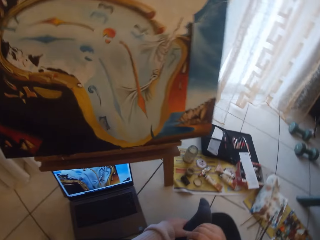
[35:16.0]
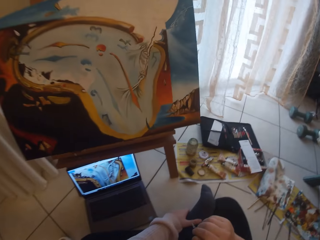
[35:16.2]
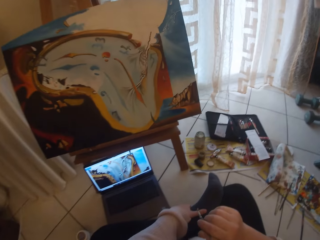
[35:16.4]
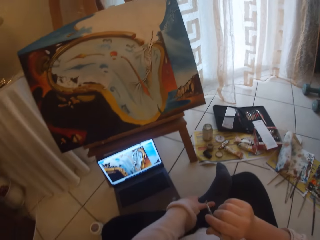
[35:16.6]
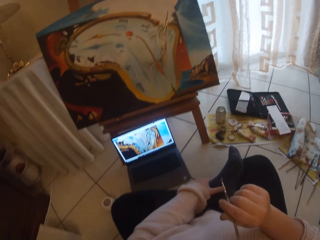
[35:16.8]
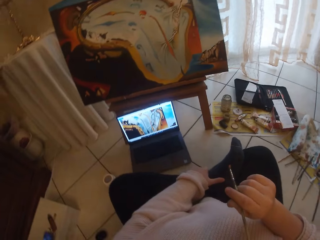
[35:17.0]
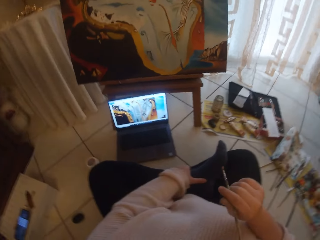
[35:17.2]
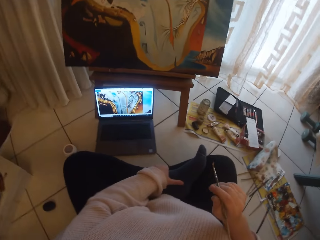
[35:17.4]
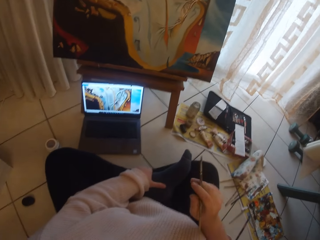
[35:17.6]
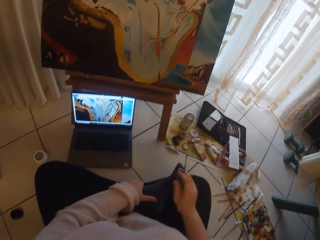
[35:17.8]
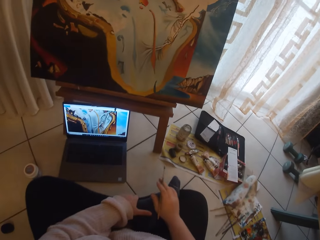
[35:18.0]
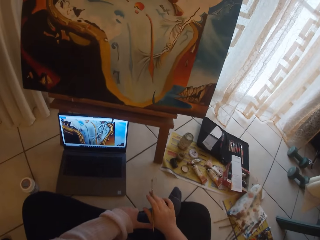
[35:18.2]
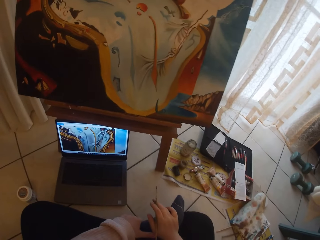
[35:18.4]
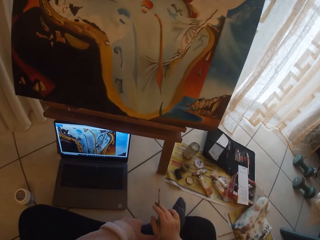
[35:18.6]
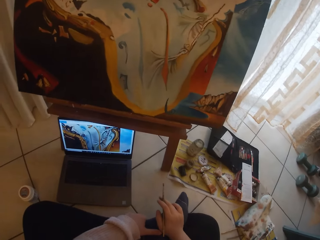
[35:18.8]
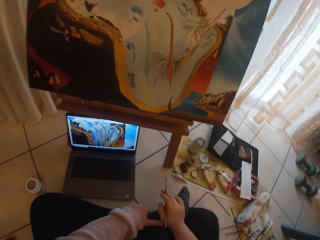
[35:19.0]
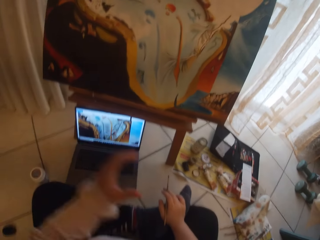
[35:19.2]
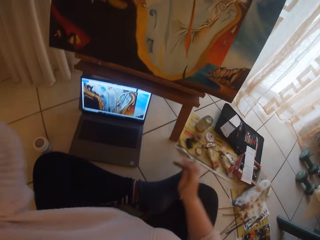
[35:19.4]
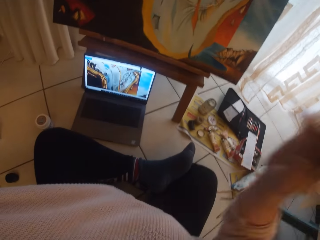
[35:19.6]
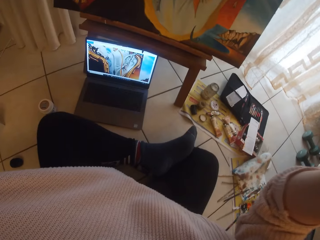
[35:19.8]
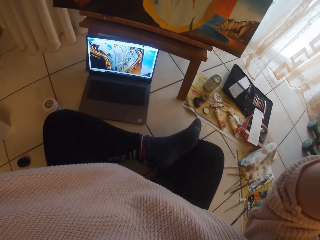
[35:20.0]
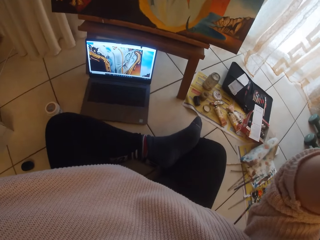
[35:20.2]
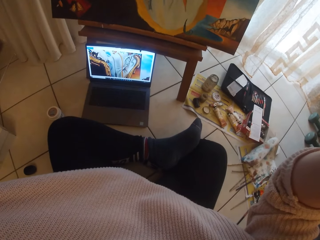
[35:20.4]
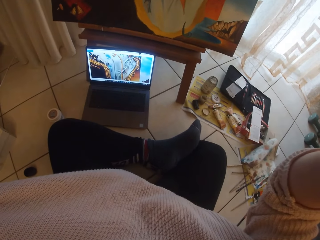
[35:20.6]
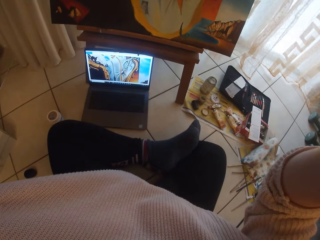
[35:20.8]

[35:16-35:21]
The camera wearer removes the brush from the painting. They lower the painting brush down. They touch the camera. They touch the face with both hands.
